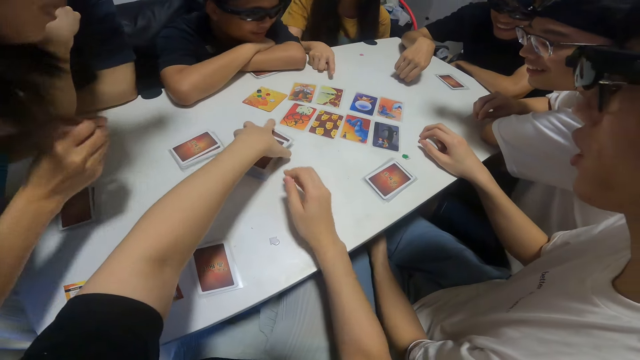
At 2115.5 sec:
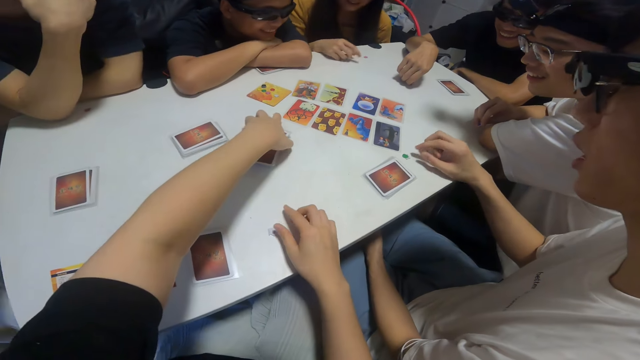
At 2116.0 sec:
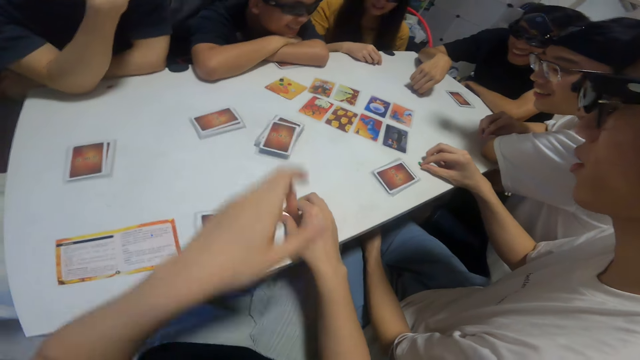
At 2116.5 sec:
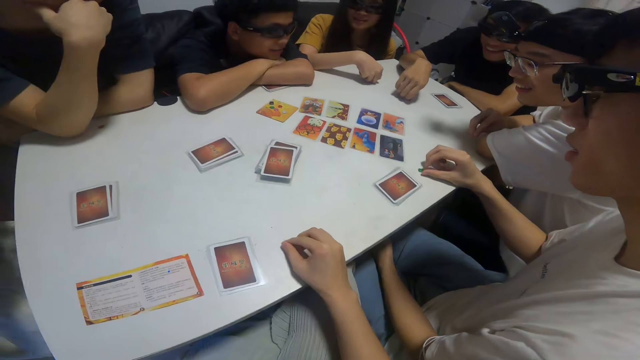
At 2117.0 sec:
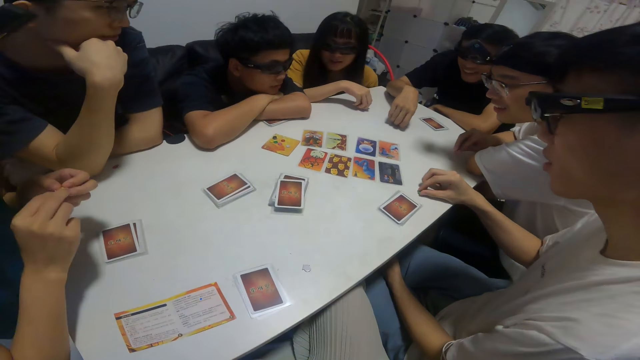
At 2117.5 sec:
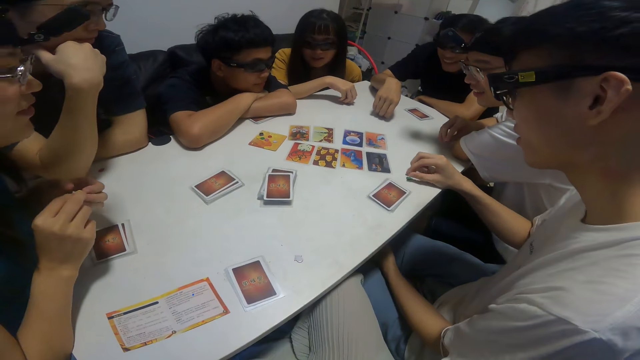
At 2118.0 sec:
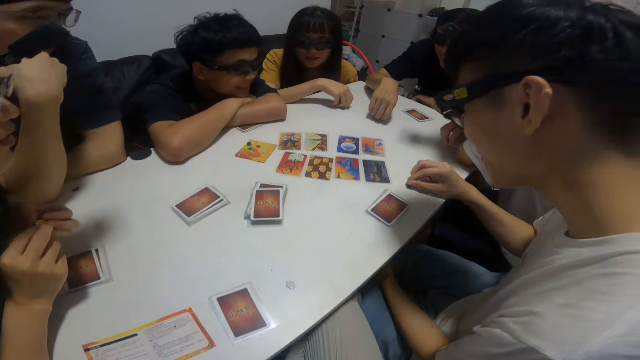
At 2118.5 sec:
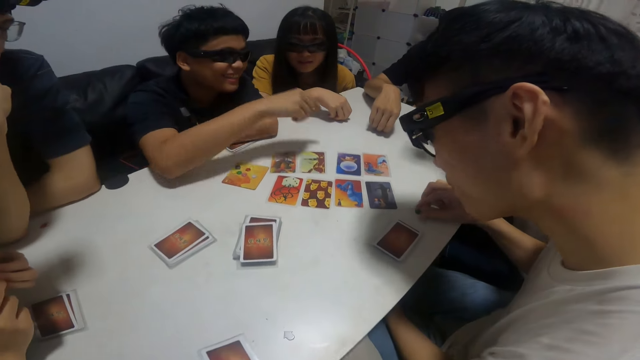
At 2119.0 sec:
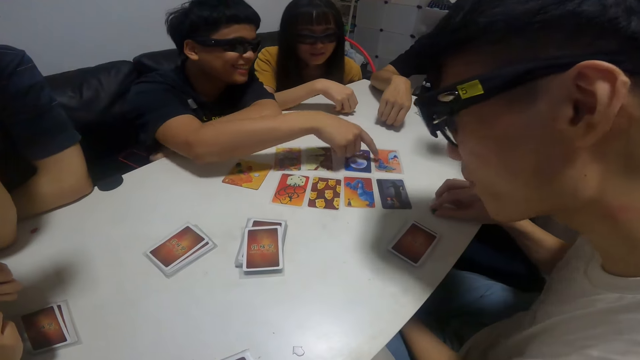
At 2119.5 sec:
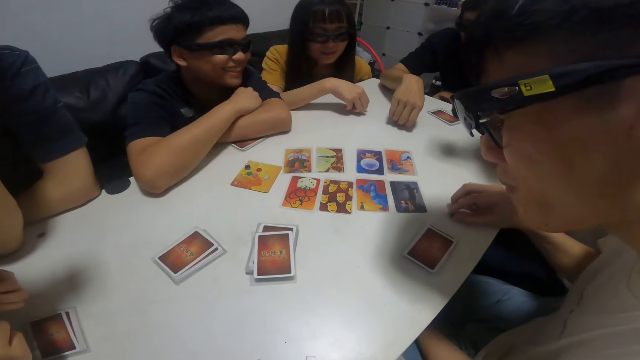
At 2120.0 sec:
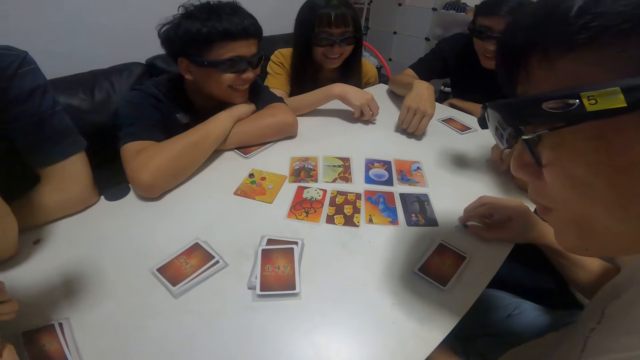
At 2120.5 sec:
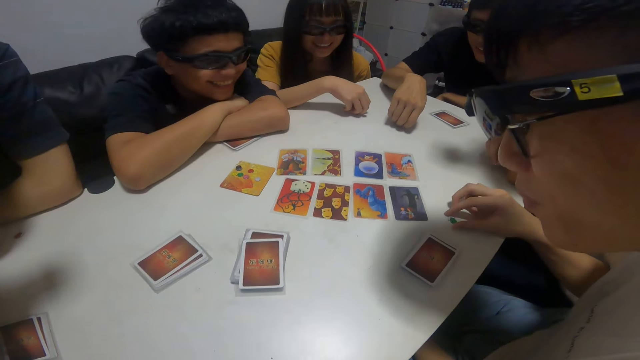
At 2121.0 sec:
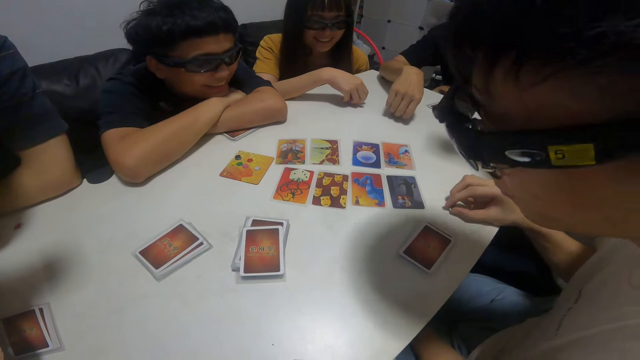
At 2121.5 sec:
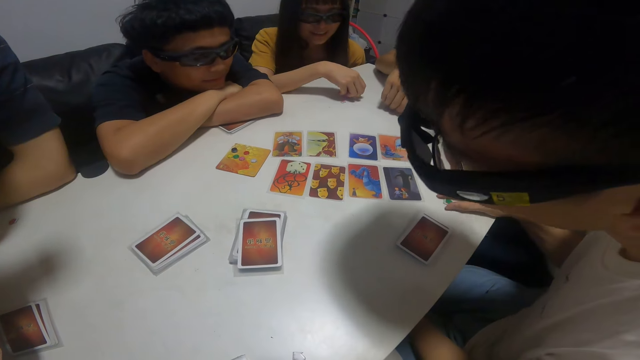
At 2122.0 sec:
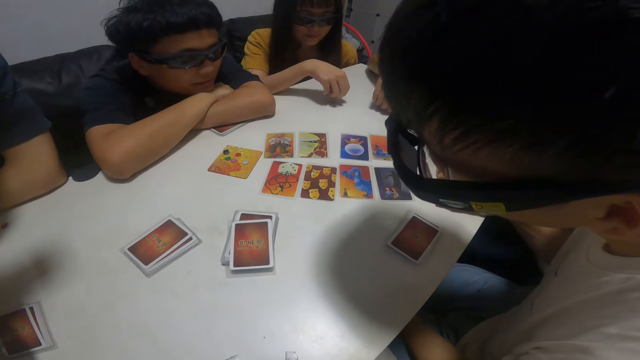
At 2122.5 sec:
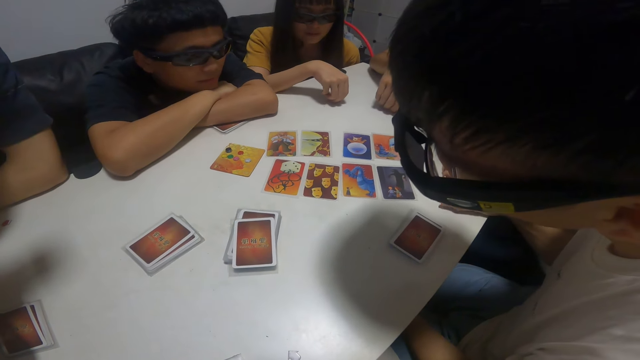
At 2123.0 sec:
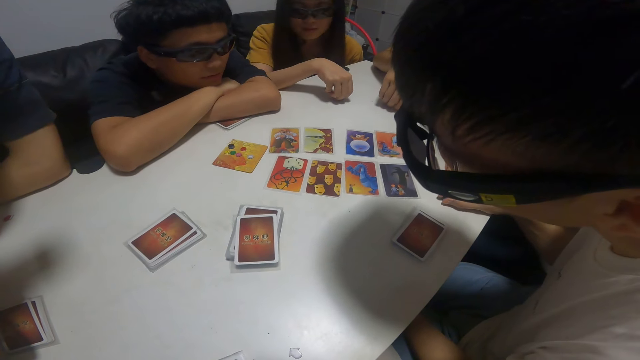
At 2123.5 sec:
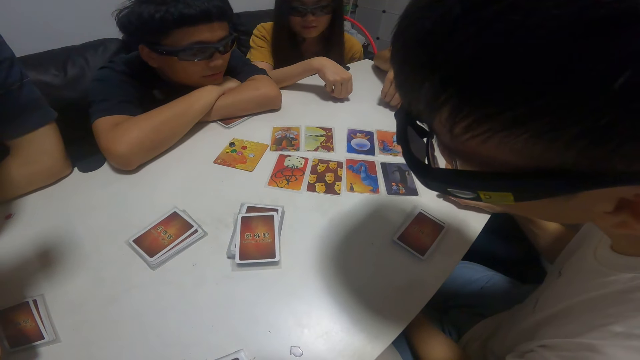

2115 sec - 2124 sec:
The camera wearer holds cards. She adjusts the deck of cards on the table with her left hand. She looks around. A person points at a card.

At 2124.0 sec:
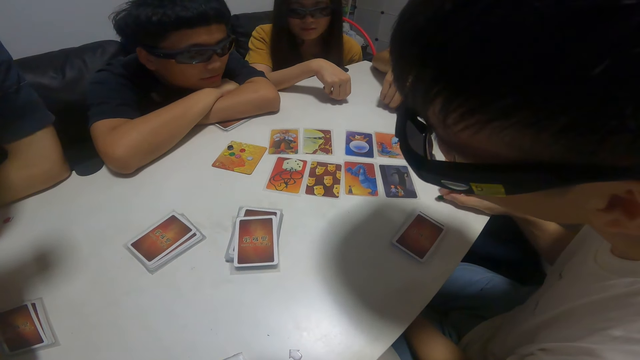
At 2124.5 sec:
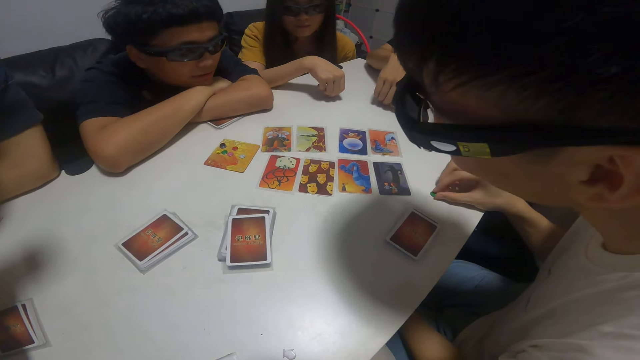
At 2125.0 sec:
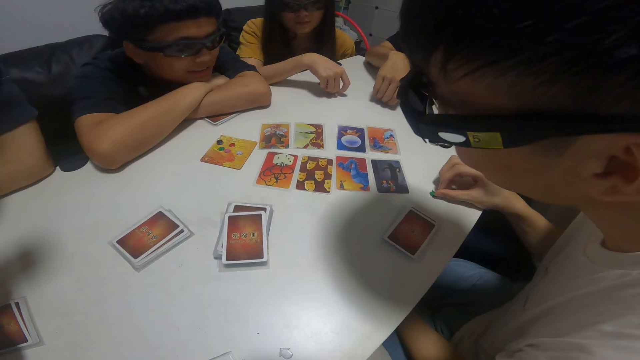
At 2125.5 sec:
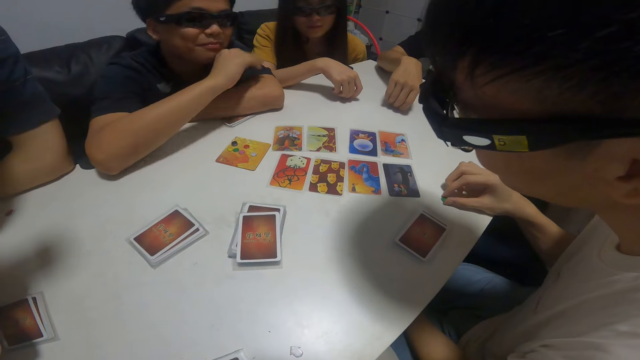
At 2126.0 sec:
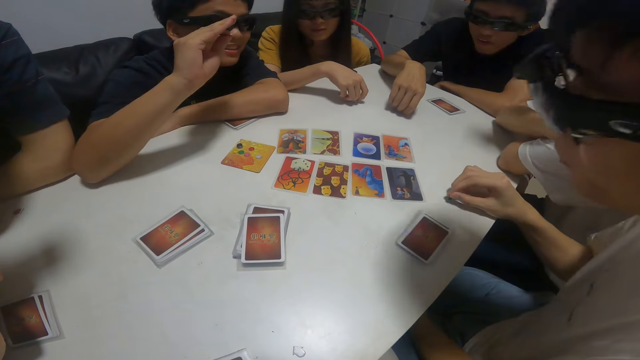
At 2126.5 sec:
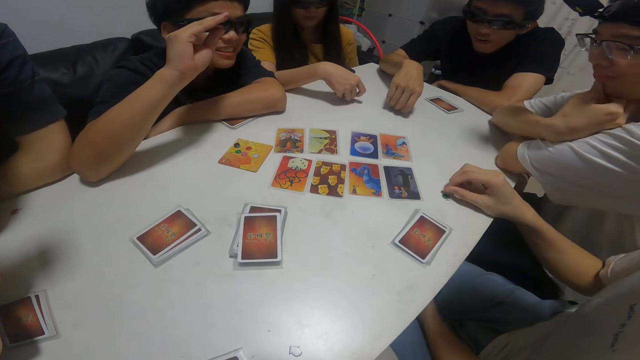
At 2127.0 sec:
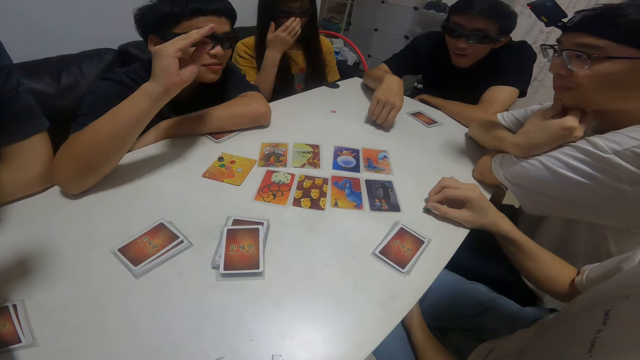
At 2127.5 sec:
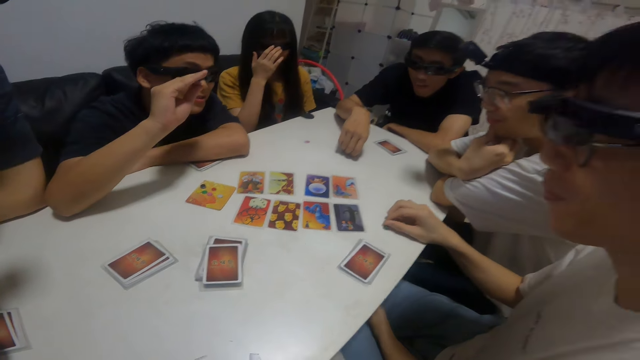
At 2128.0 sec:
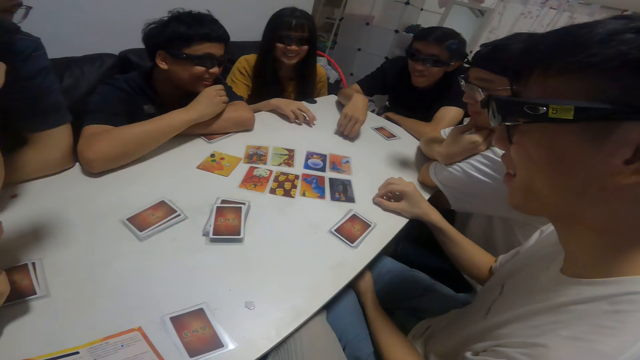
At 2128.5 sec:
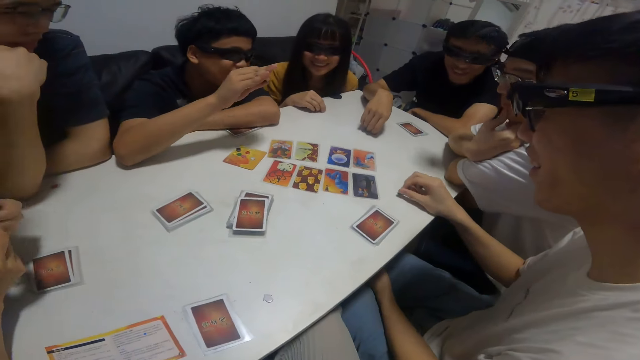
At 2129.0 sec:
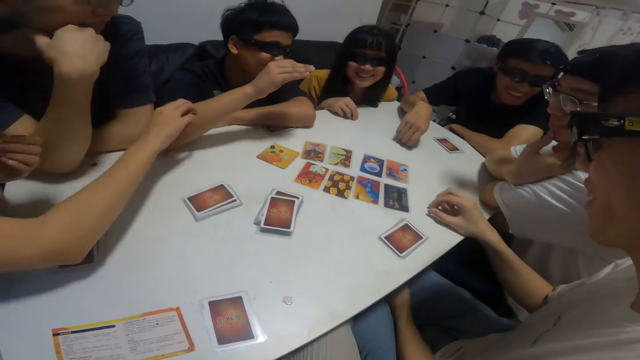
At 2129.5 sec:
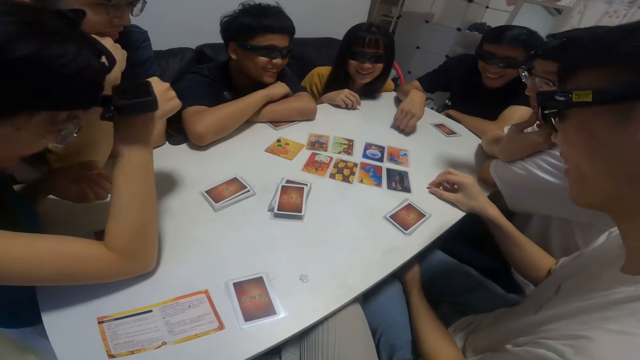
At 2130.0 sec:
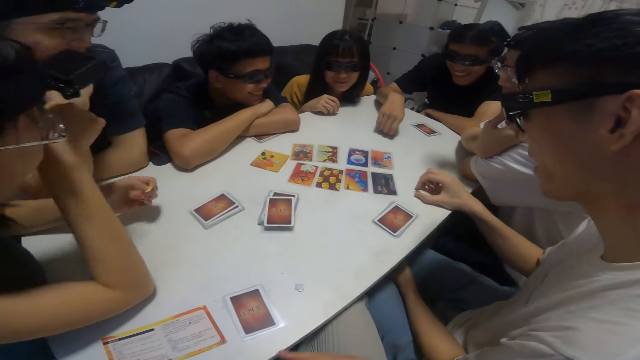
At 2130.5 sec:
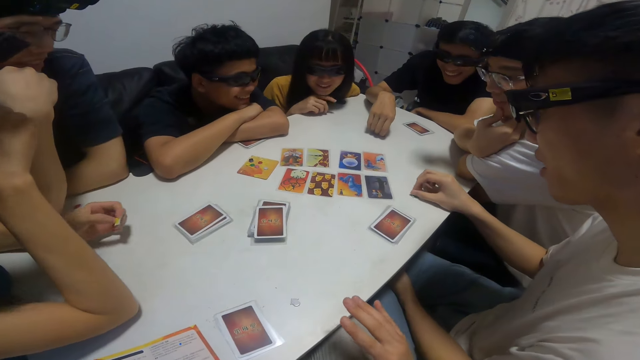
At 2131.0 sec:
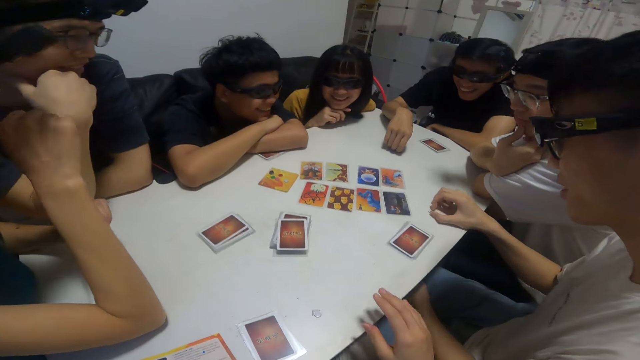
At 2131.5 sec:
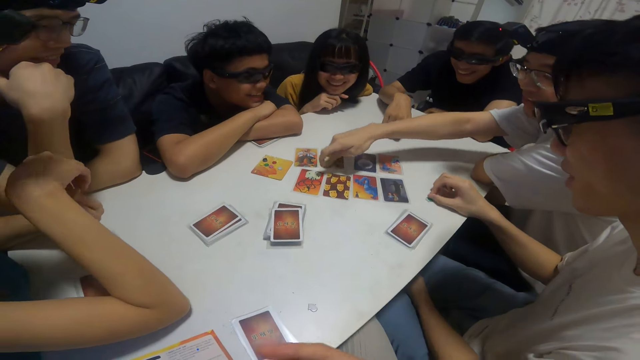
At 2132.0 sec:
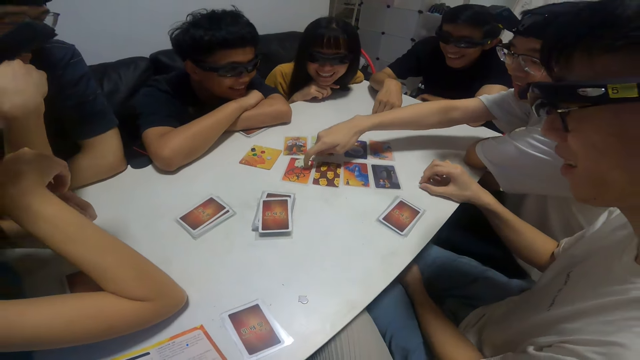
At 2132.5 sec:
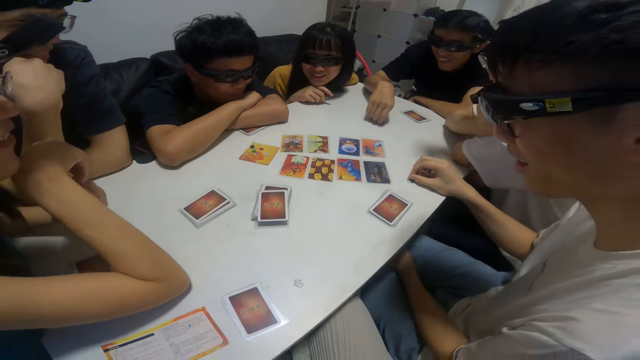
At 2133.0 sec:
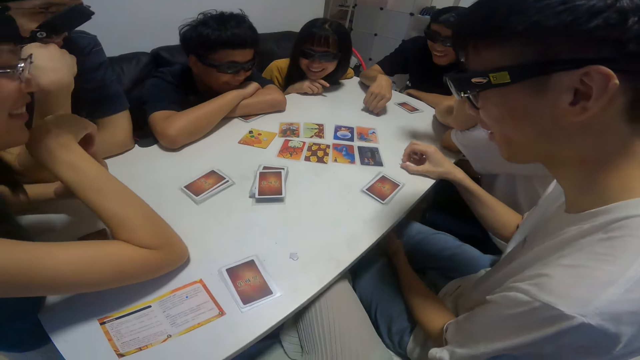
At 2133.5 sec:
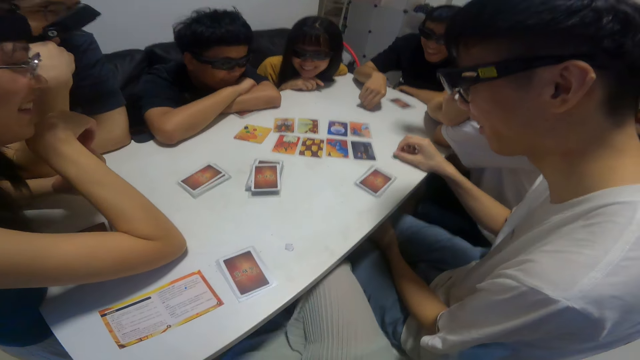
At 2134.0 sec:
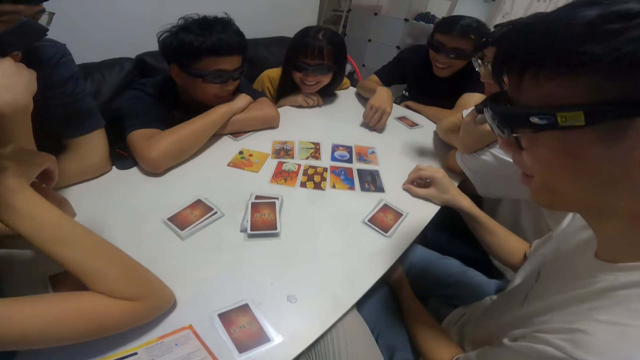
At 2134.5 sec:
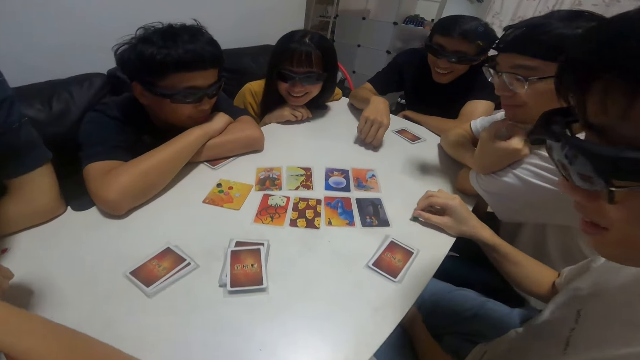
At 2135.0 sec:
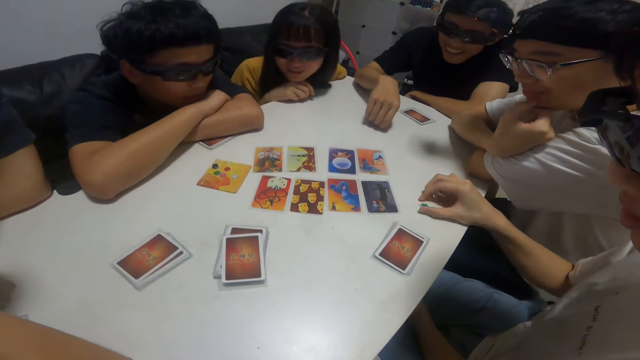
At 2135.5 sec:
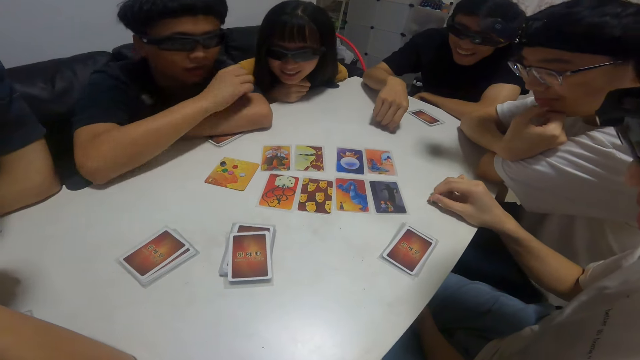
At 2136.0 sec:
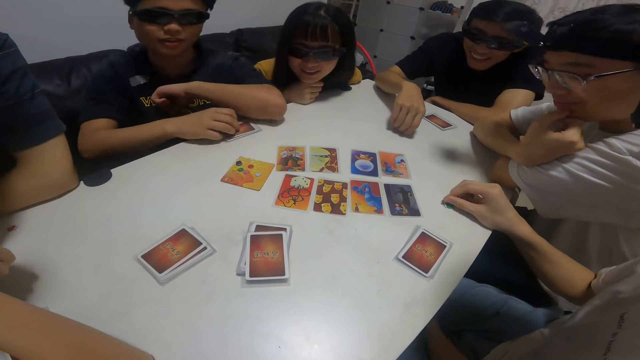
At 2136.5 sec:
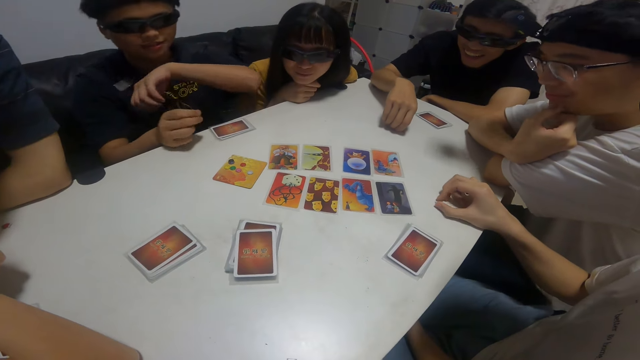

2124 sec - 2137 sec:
A person talks to the camera wearer. Another person talks to the first person. A boy touches a card on the table with his right hand.
